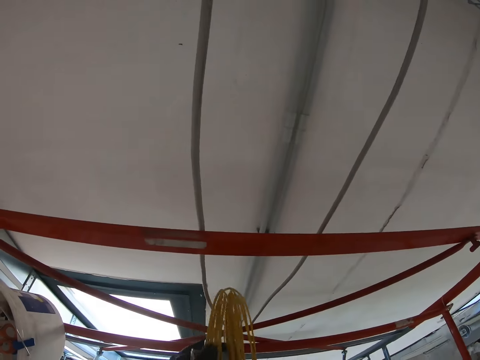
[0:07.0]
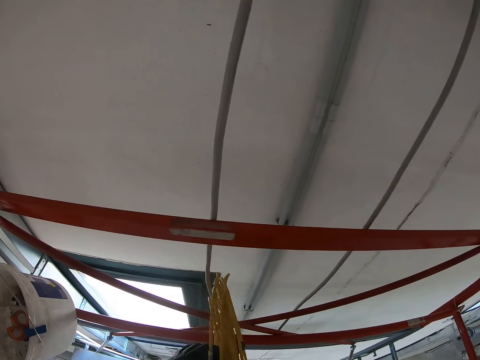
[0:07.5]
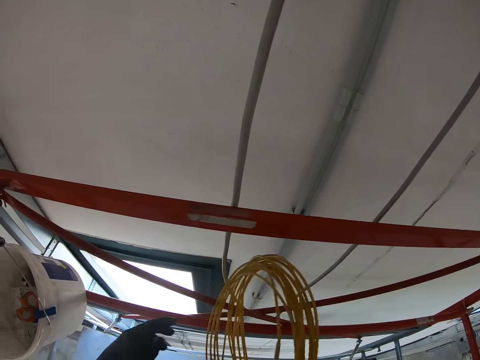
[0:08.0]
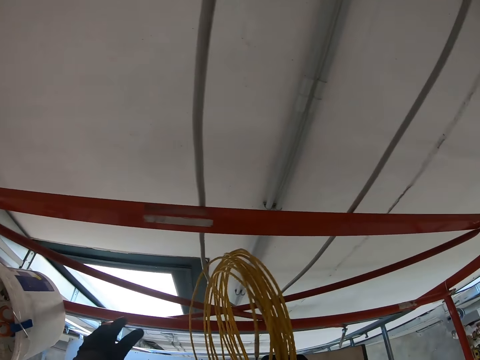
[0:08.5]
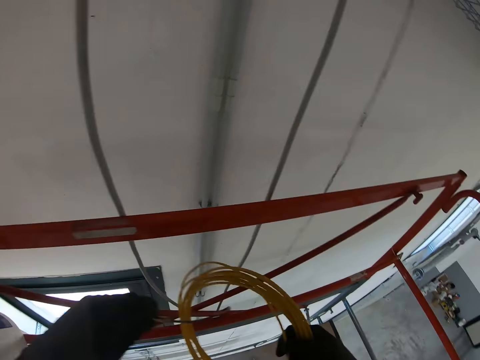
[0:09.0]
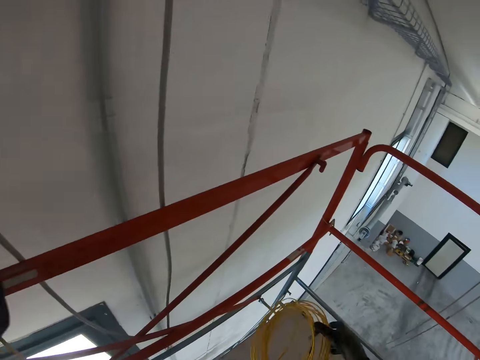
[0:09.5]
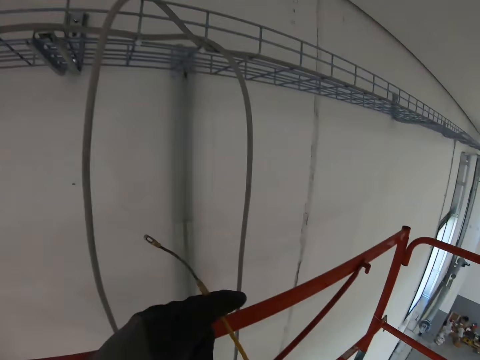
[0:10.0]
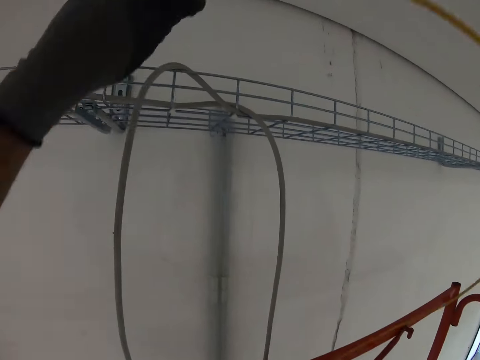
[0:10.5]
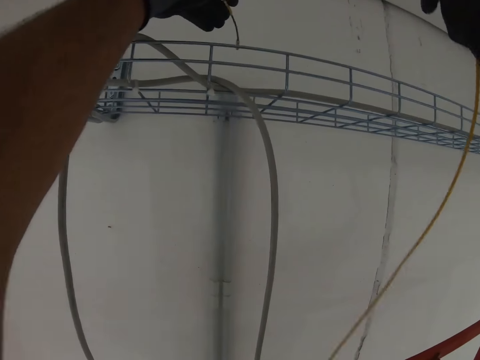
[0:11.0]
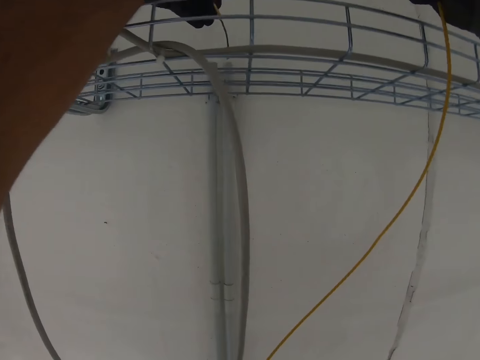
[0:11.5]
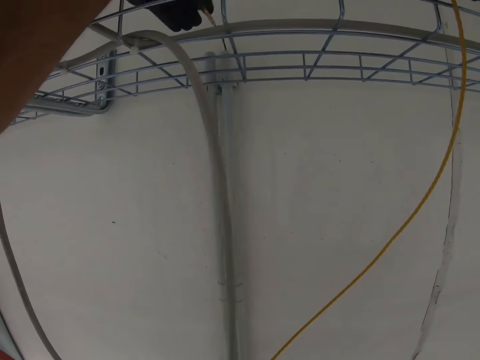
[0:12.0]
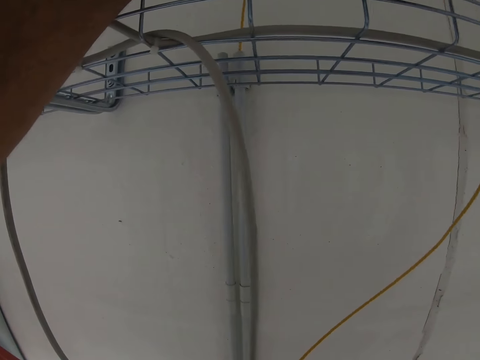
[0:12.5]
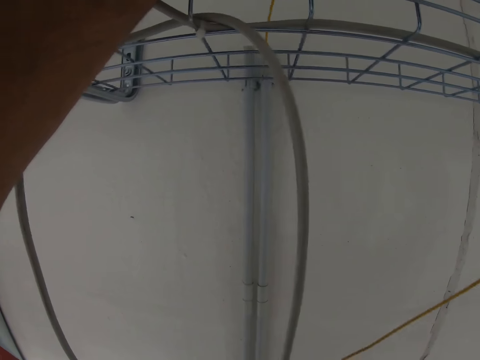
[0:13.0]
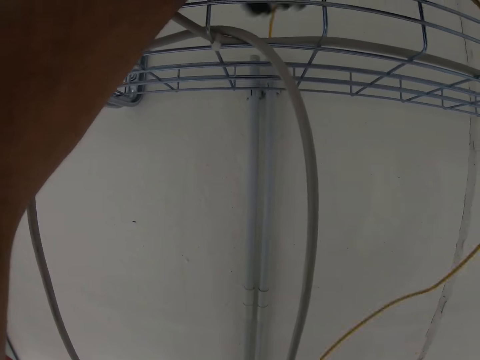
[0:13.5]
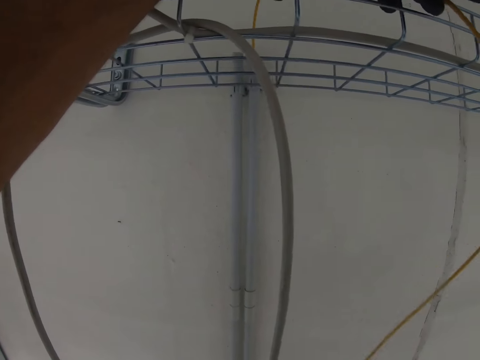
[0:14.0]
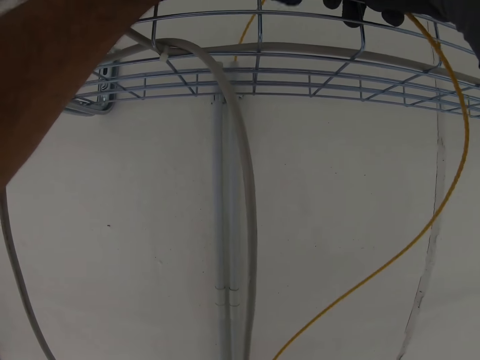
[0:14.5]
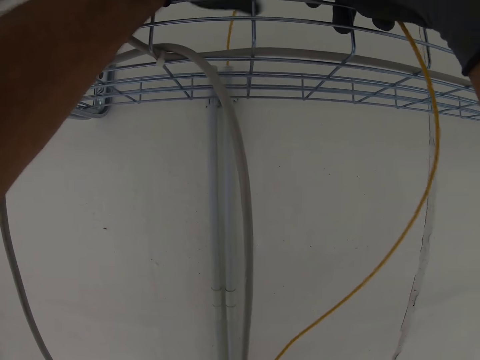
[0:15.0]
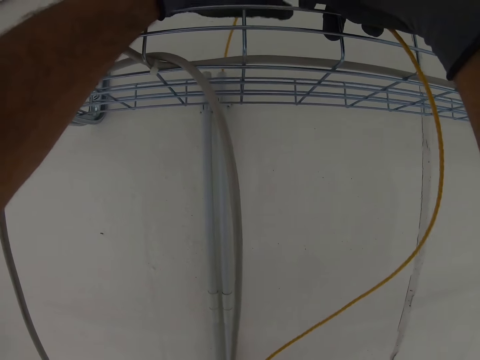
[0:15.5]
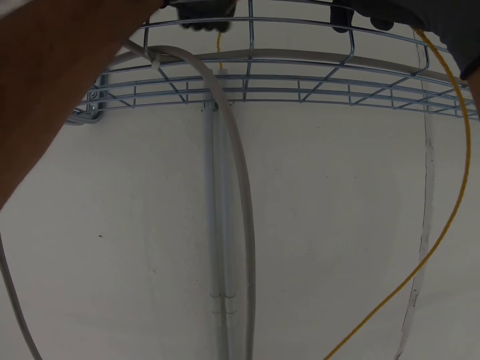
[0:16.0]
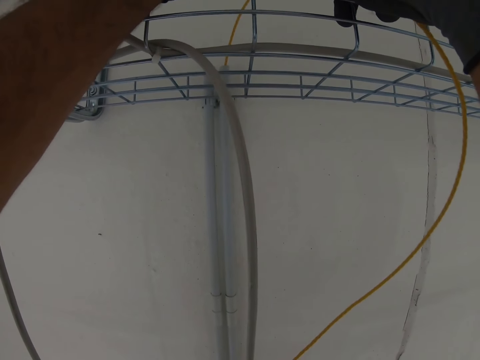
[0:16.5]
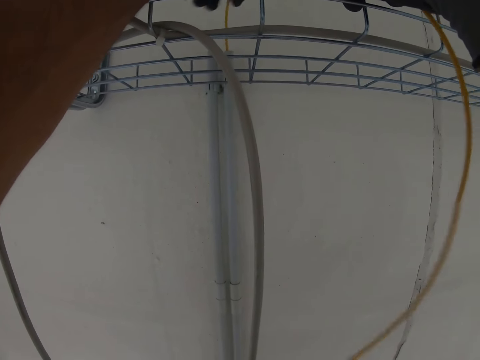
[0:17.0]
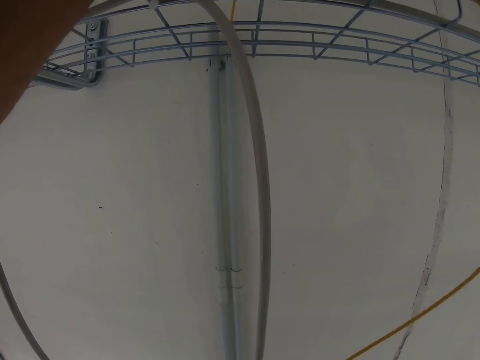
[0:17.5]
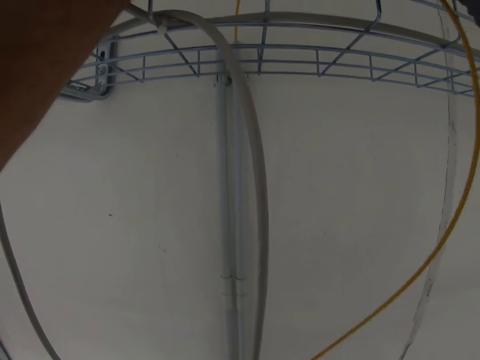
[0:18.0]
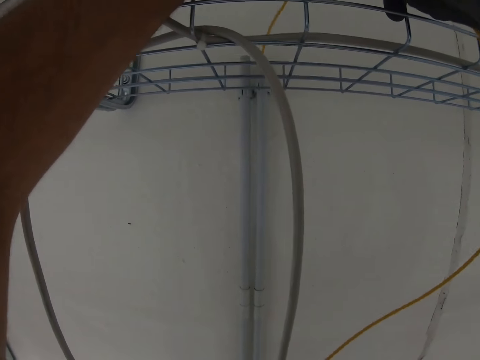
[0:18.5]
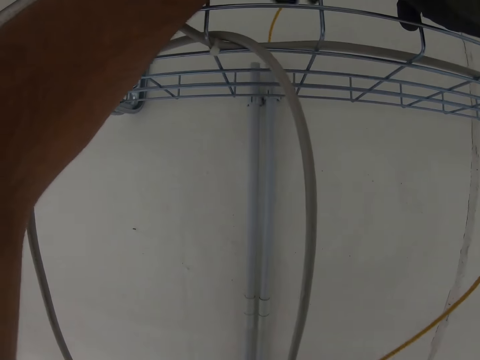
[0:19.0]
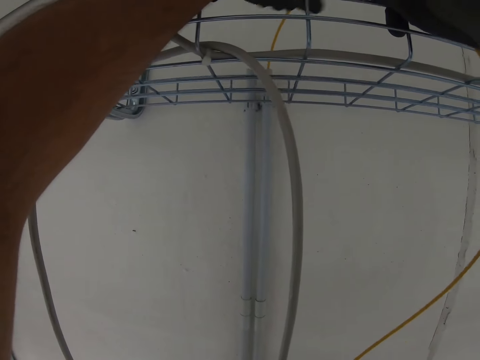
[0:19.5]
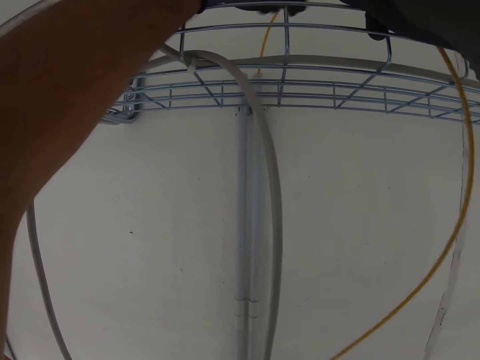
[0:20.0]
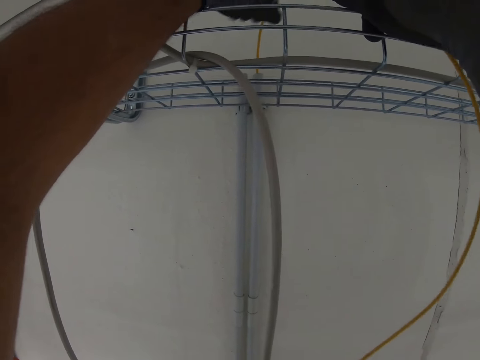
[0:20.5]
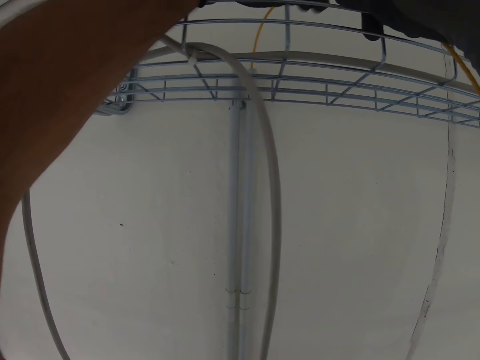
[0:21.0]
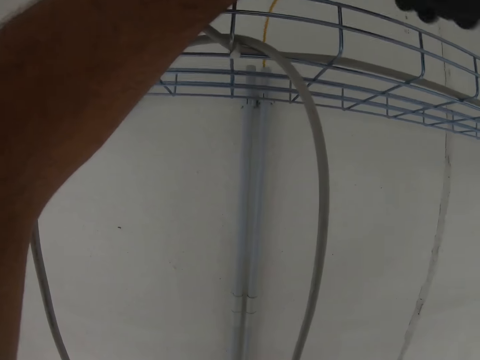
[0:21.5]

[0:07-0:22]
The camera wearer pulls on the cable, drops the cable, moves the cable to the cord hider and places the cable in the cord hider. They push the cable down the pipe on the wall.

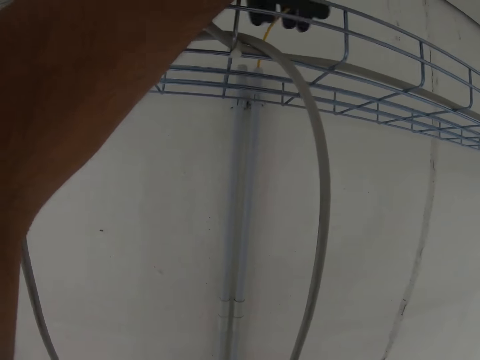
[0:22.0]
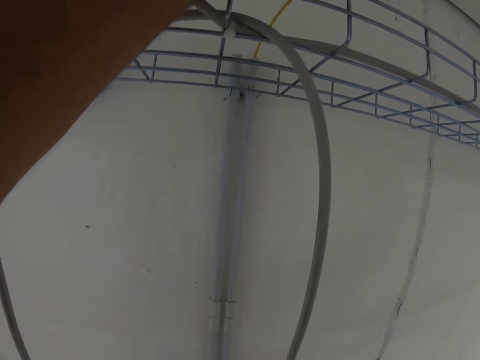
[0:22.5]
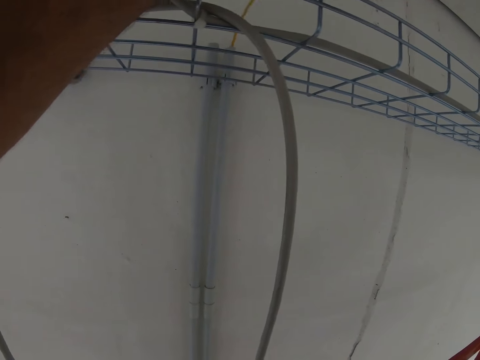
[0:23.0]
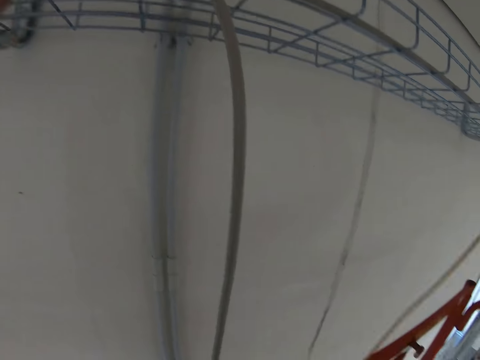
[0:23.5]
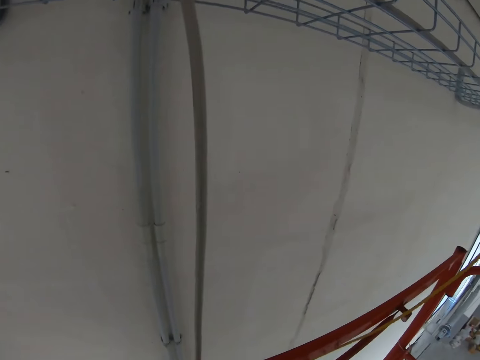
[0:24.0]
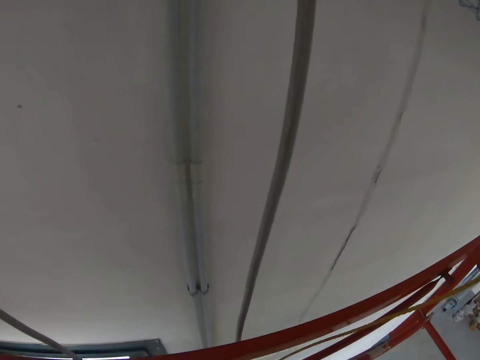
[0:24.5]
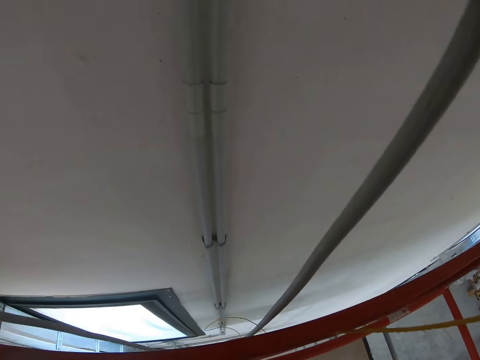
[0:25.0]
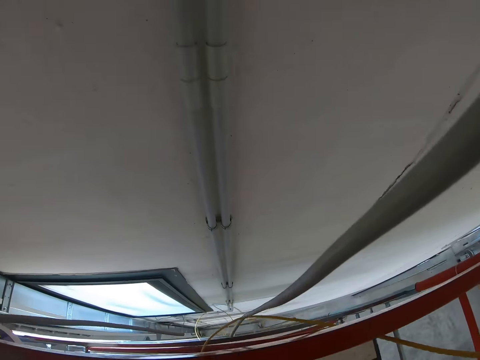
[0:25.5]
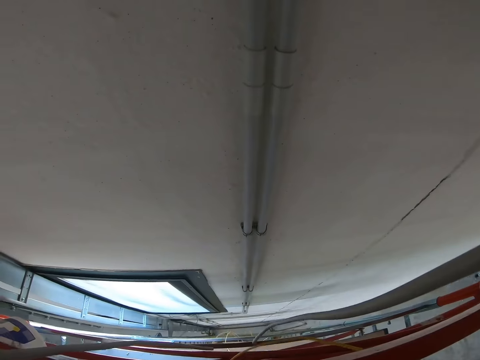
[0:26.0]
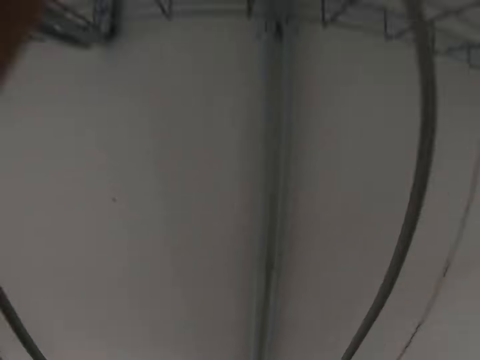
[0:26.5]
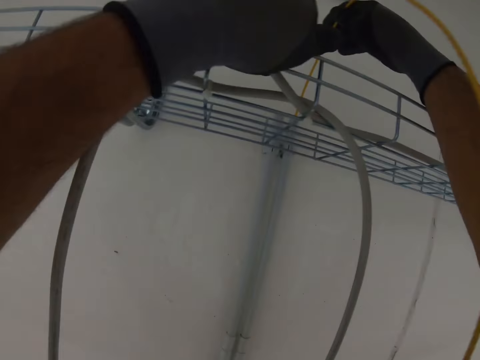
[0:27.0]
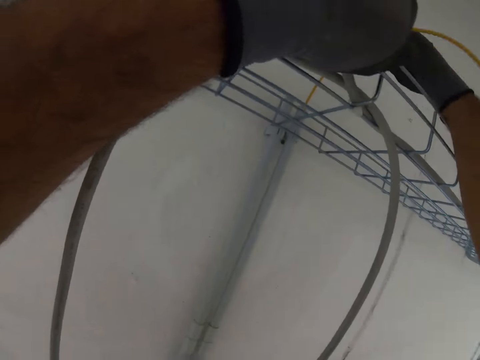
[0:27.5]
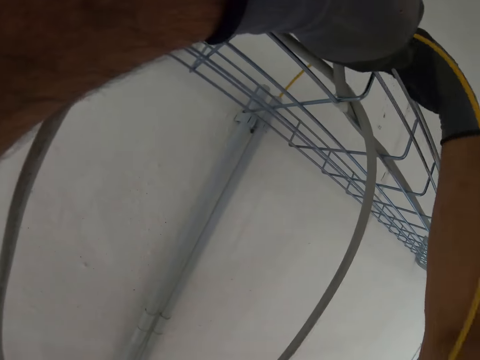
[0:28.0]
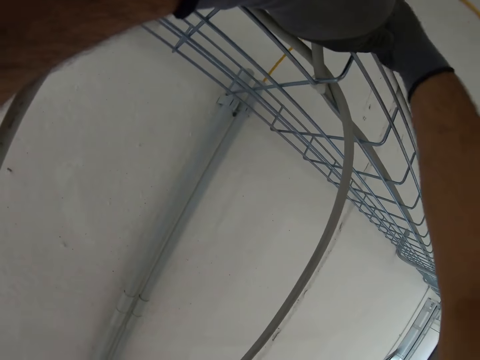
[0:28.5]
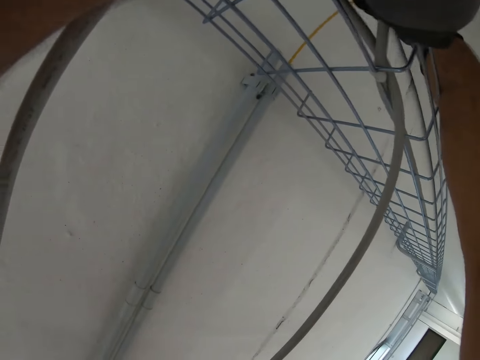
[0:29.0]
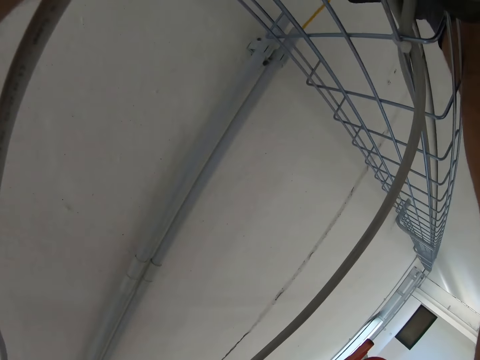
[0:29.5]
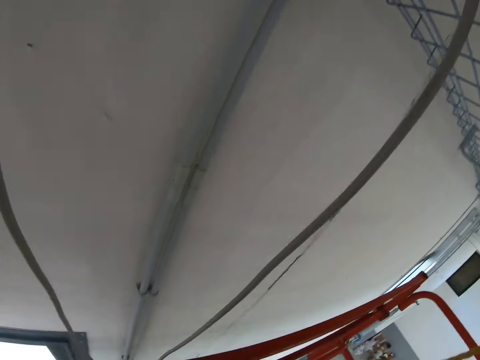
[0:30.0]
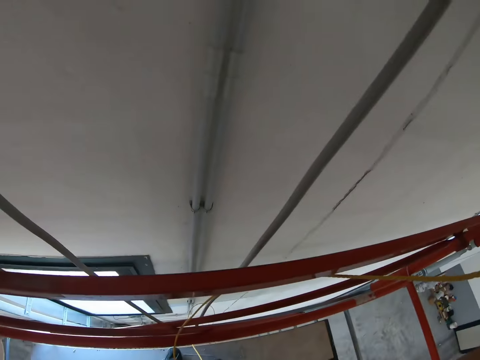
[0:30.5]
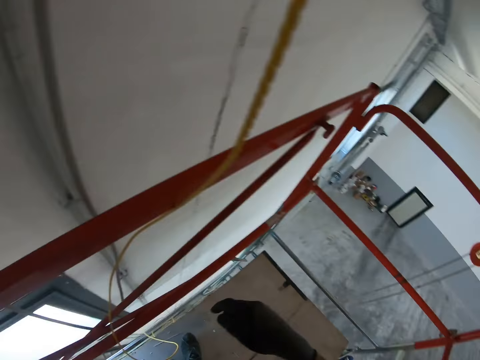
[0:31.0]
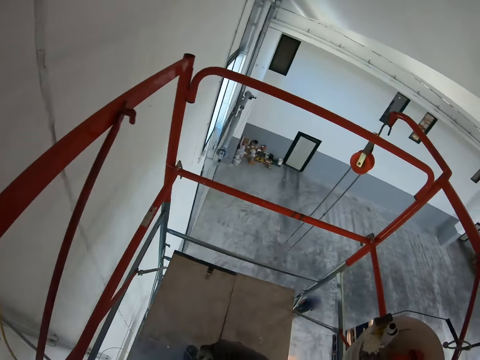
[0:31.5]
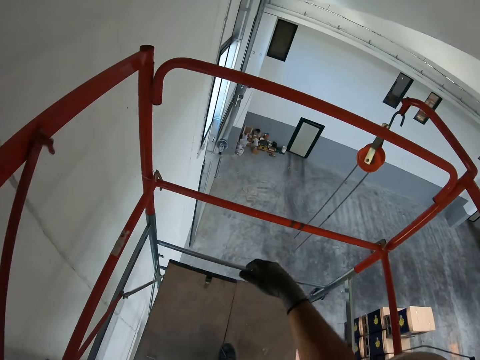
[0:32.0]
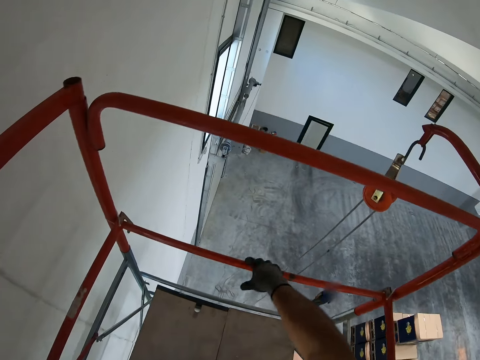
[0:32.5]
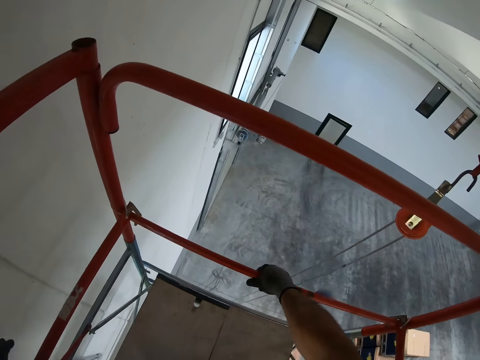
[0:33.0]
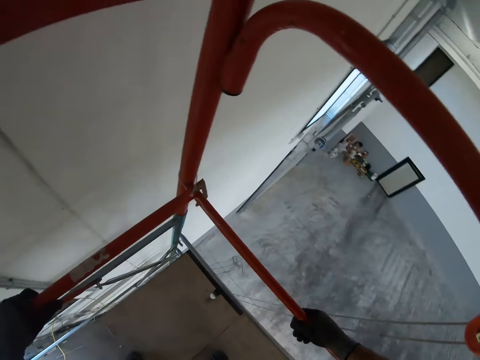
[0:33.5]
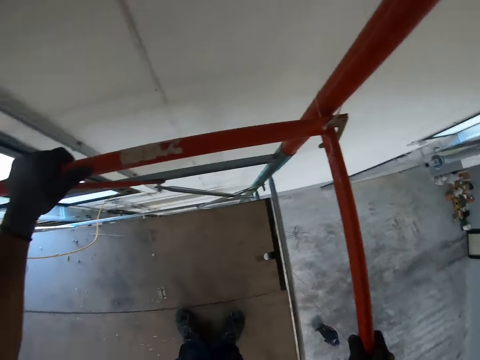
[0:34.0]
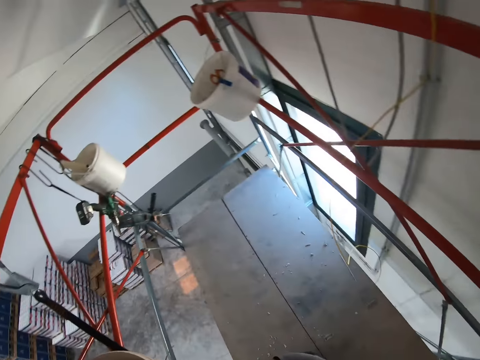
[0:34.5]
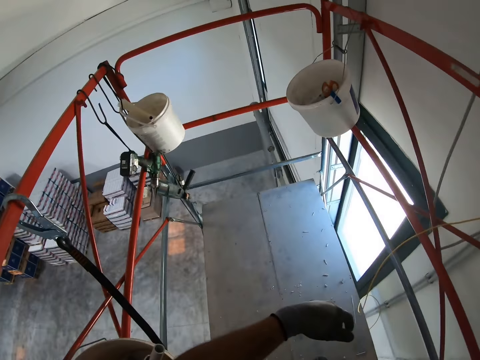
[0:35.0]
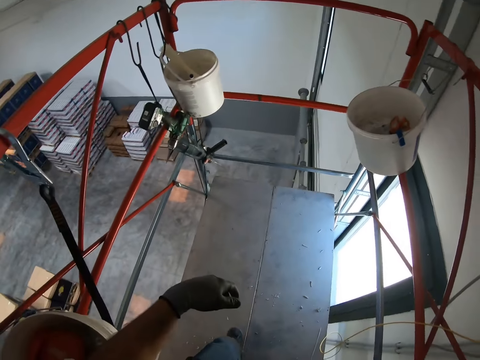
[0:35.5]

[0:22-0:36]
The camera wearer moves towards his right. He moves towards the hook.
